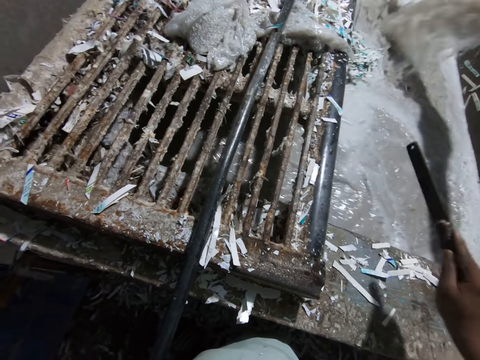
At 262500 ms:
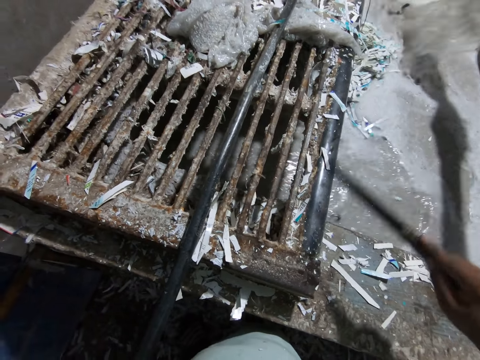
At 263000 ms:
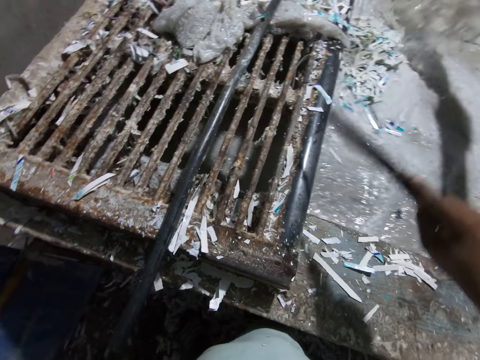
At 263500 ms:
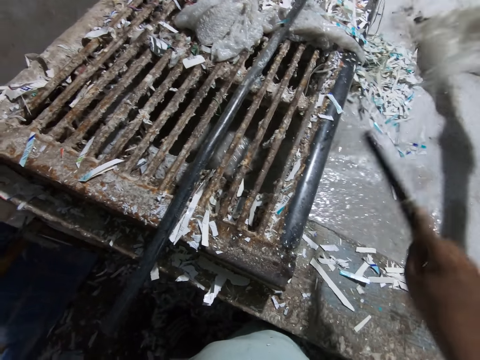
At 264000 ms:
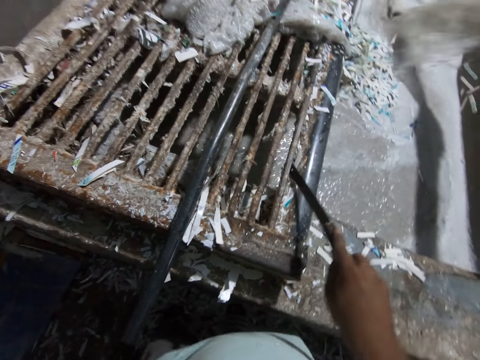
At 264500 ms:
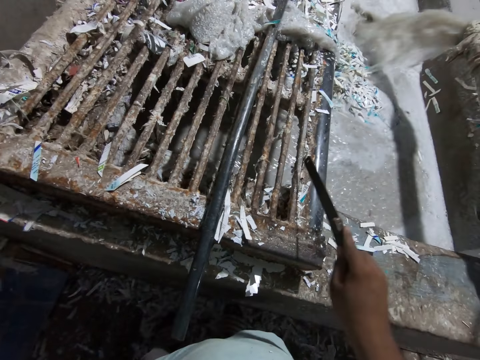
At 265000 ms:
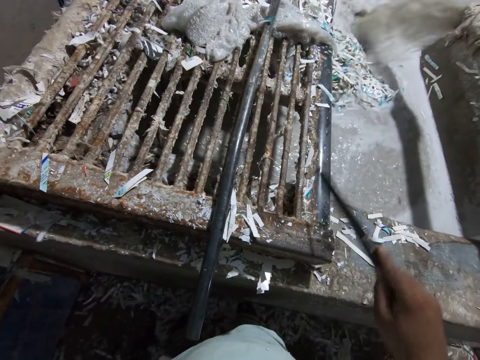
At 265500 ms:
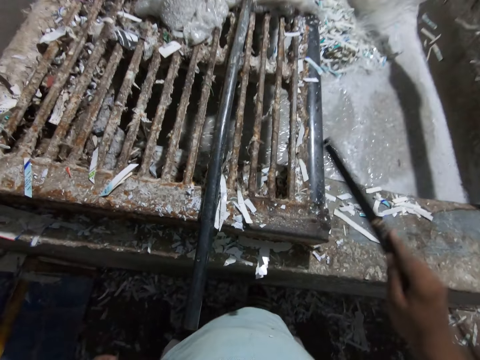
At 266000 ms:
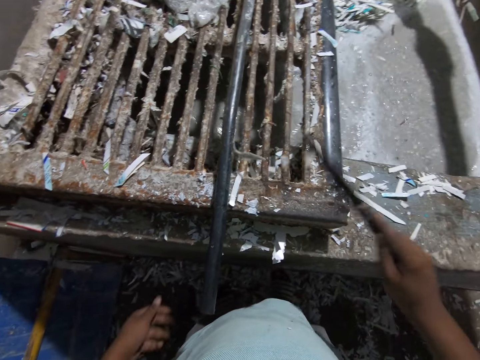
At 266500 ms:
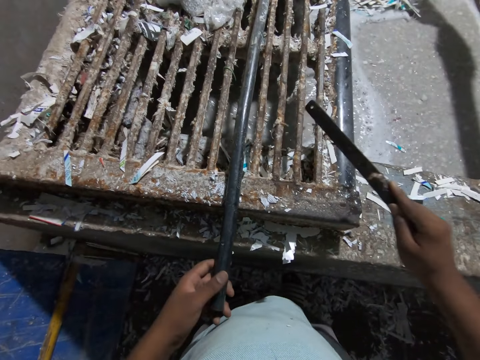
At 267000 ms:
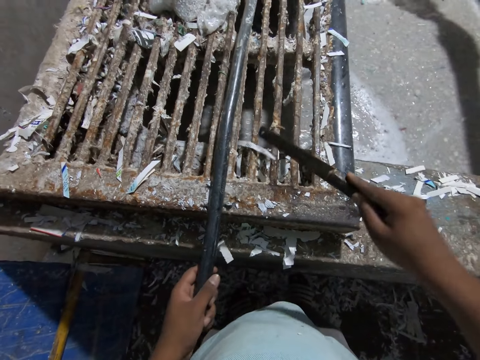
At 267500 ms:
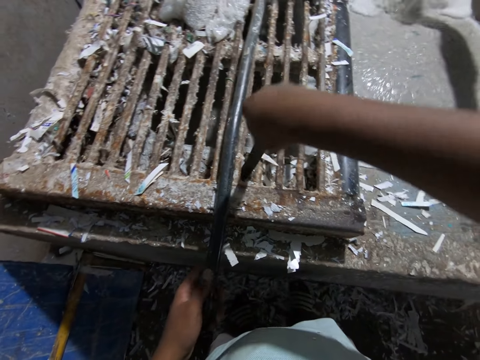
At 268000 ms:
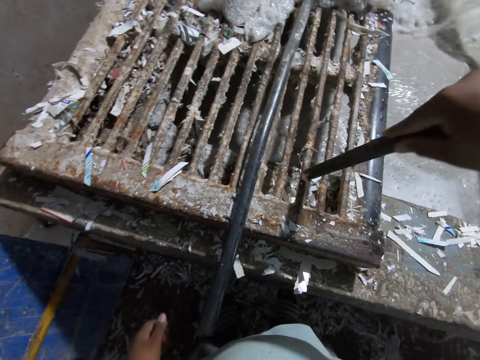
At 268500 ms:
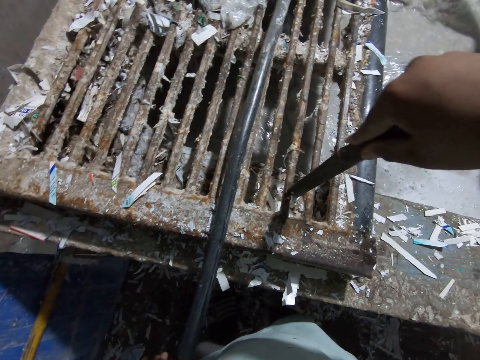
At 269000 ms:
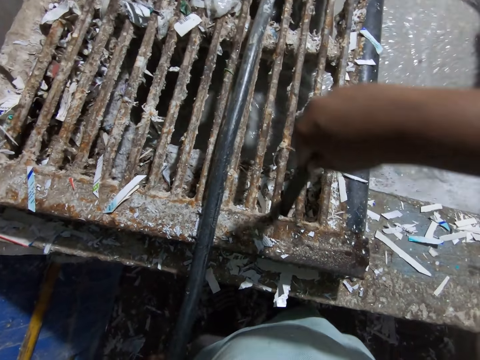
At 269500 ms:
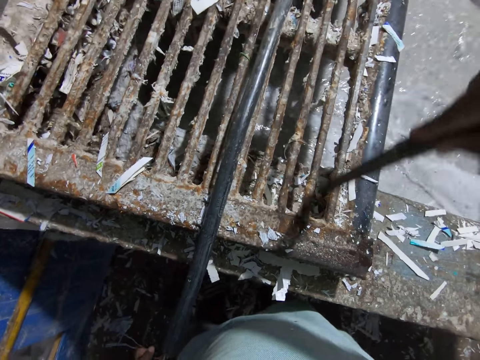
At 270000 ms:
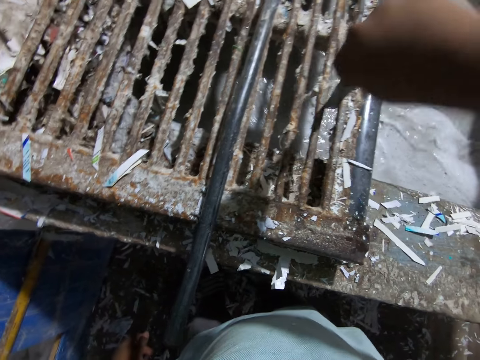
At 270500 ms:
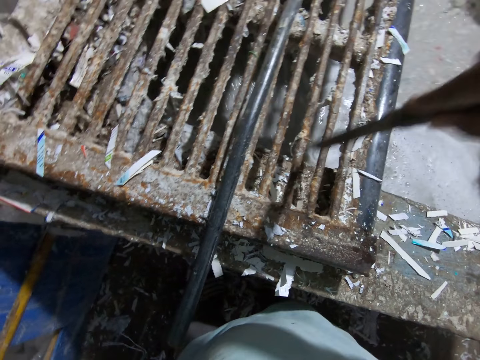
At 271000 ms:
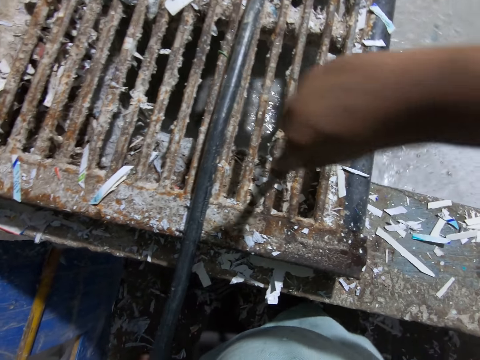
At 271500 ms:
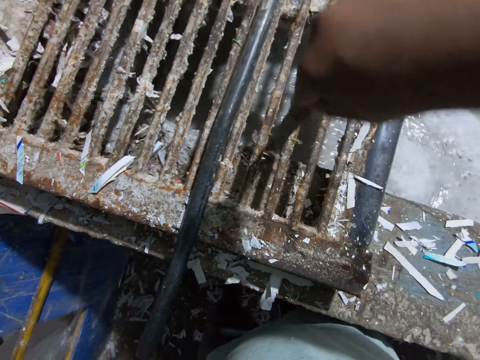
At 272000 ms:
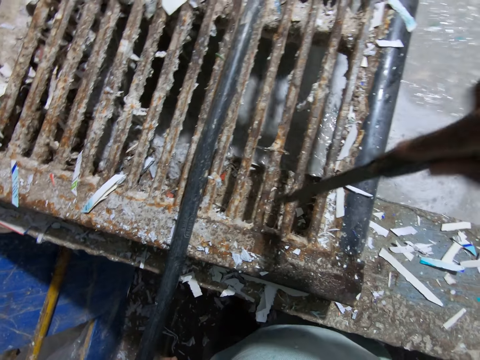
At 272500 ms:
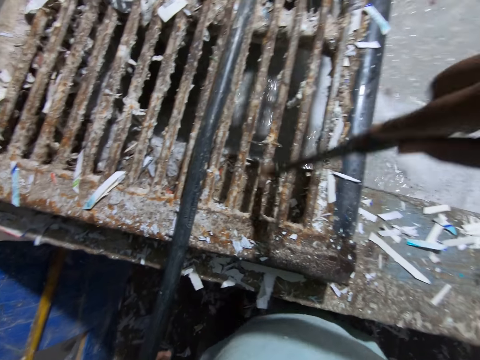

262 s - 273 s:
The camera wearer moves the hook on the pit with his left hand. He holds the hook with the left hand. He moves the papers with the knife into the solution.

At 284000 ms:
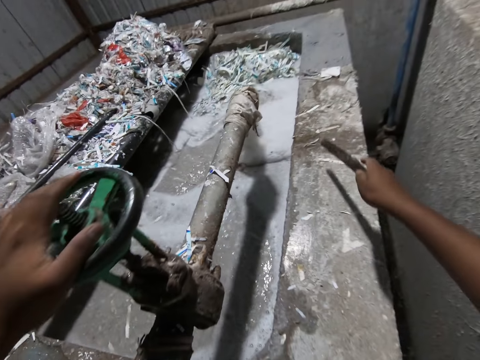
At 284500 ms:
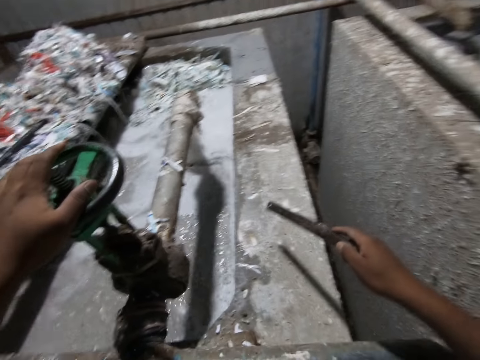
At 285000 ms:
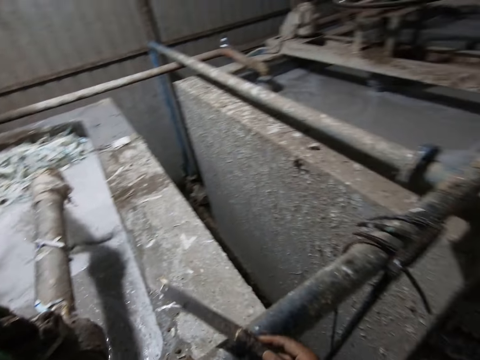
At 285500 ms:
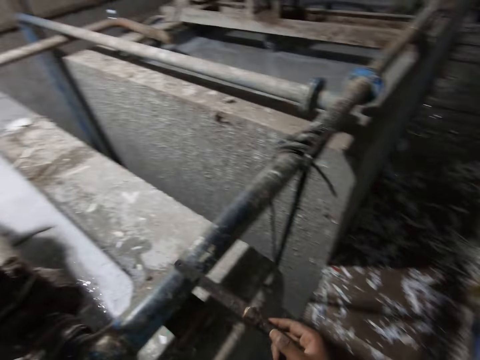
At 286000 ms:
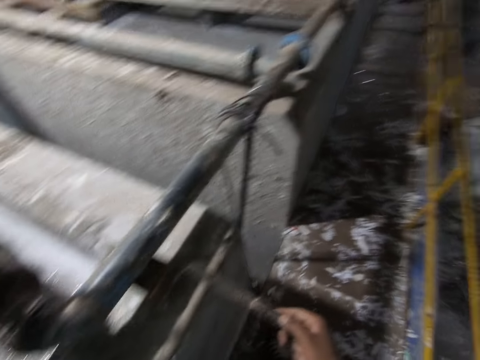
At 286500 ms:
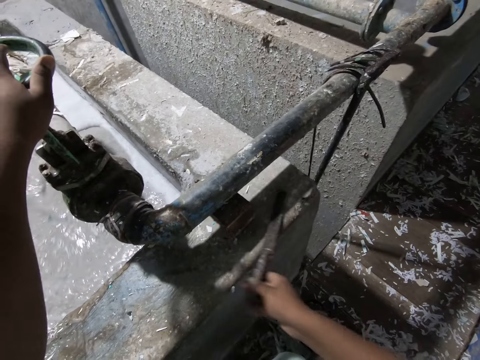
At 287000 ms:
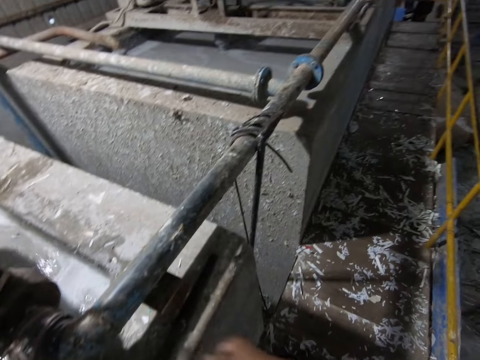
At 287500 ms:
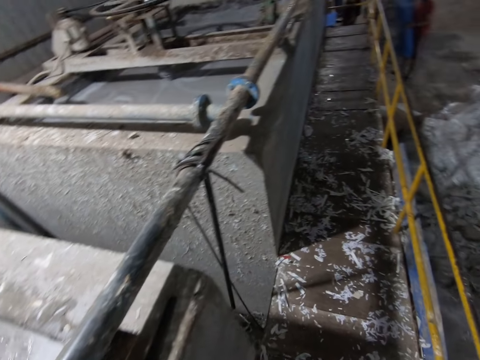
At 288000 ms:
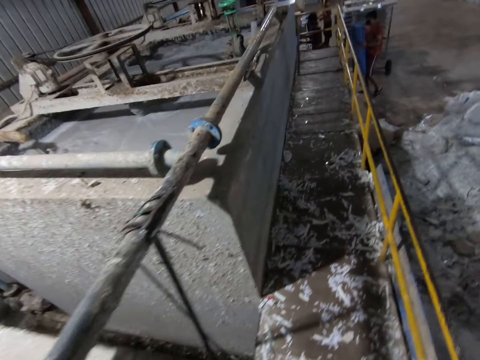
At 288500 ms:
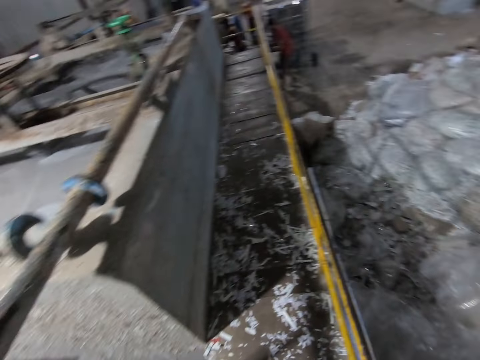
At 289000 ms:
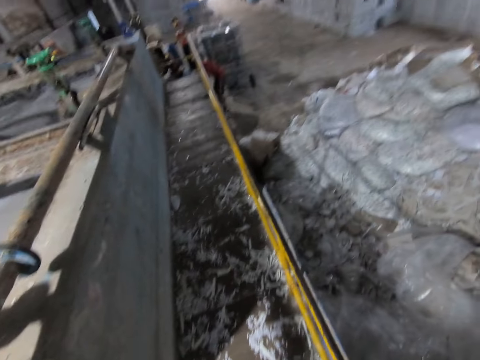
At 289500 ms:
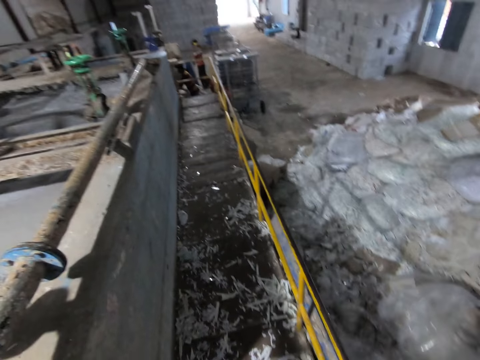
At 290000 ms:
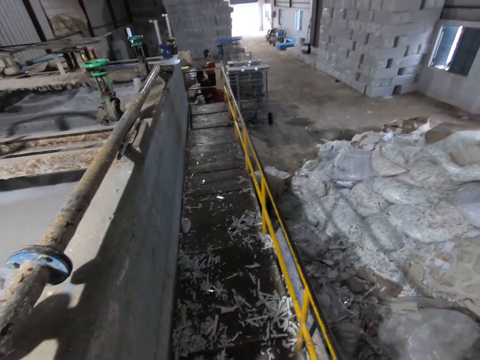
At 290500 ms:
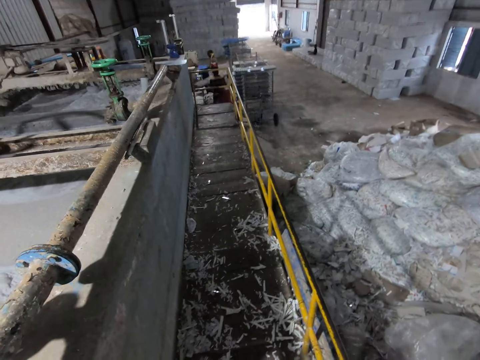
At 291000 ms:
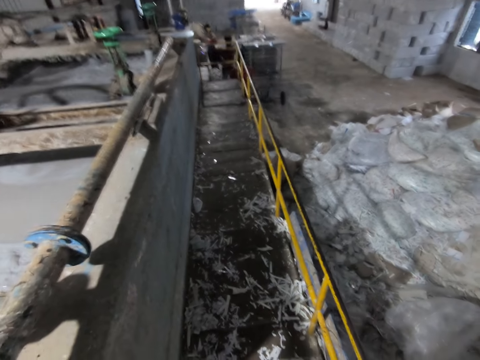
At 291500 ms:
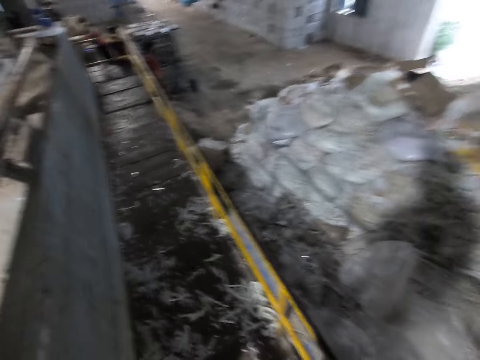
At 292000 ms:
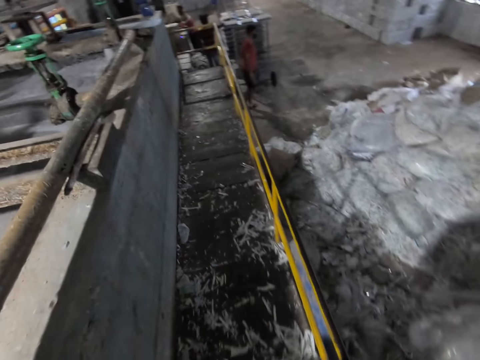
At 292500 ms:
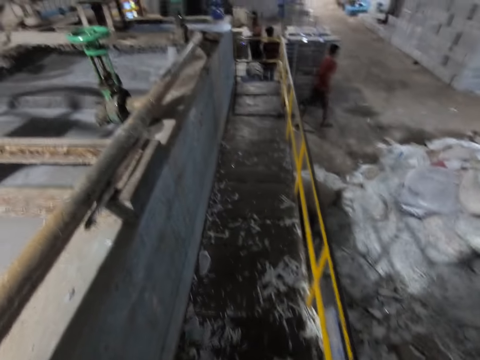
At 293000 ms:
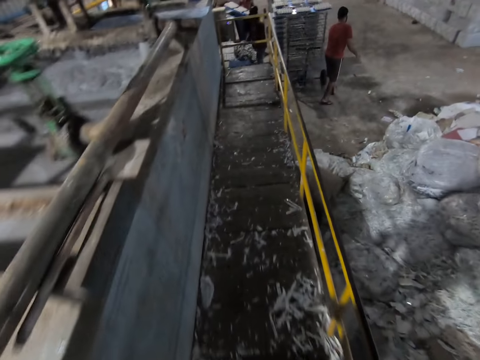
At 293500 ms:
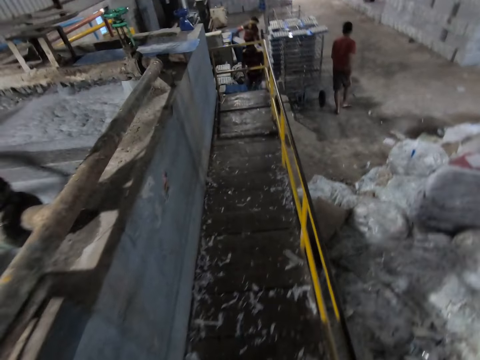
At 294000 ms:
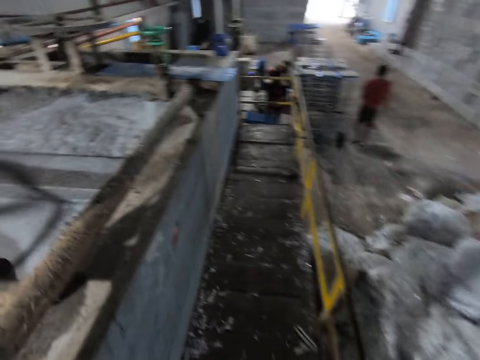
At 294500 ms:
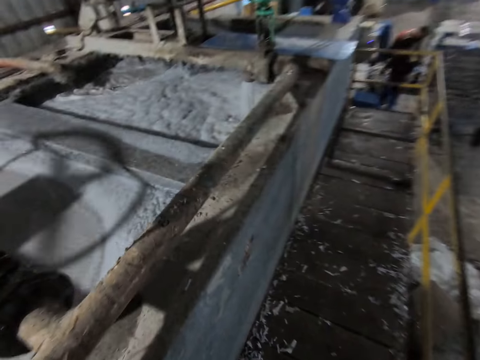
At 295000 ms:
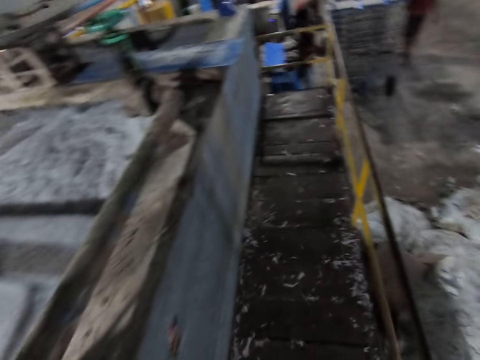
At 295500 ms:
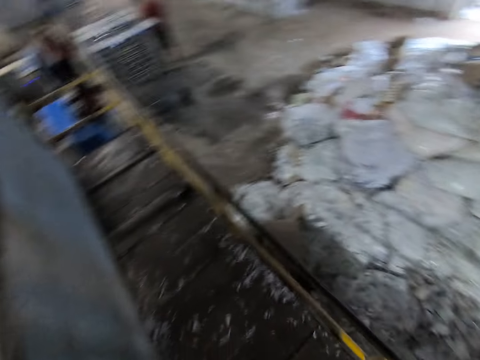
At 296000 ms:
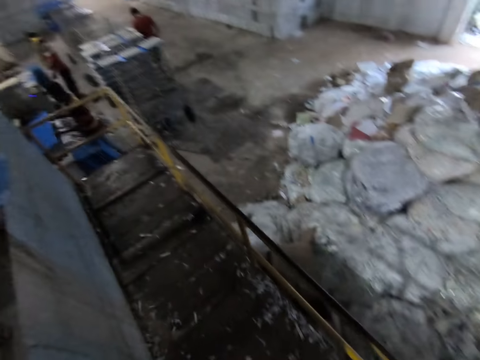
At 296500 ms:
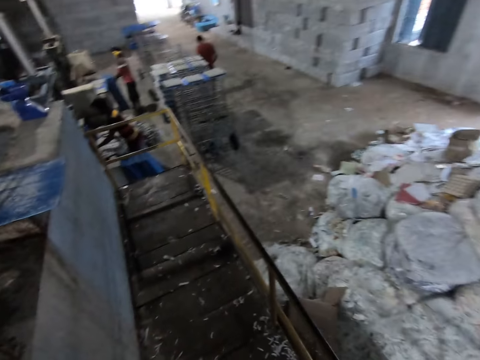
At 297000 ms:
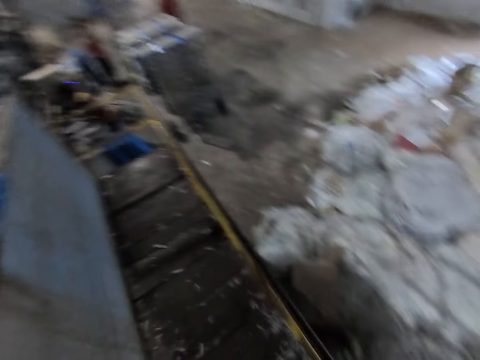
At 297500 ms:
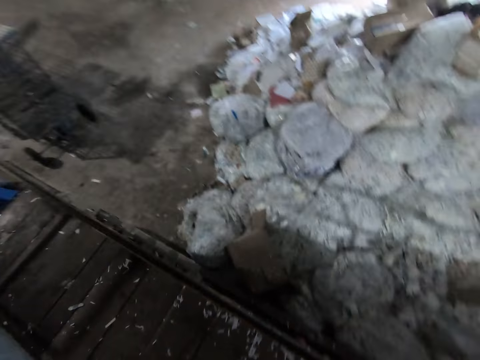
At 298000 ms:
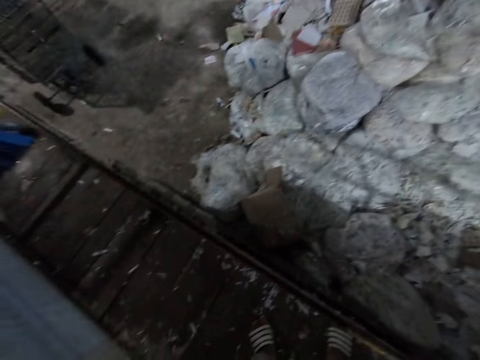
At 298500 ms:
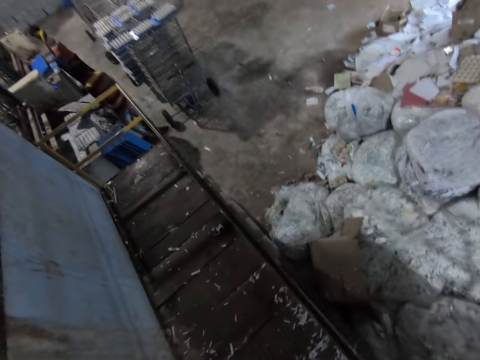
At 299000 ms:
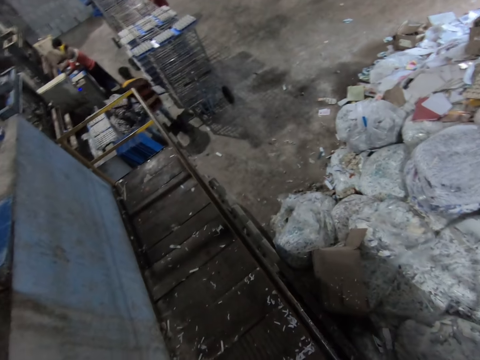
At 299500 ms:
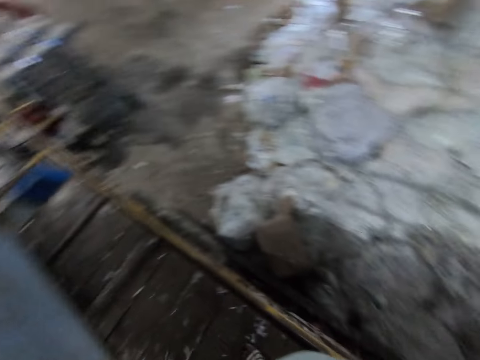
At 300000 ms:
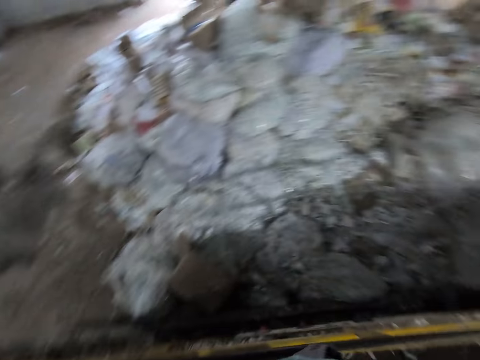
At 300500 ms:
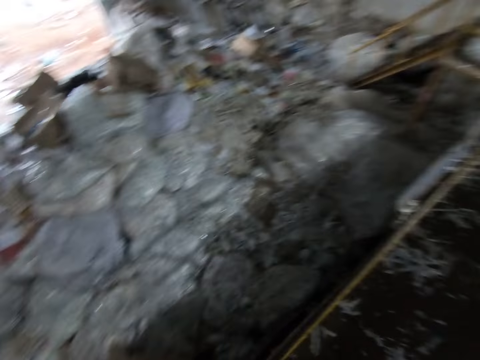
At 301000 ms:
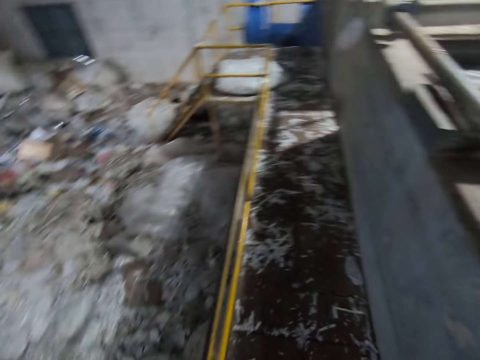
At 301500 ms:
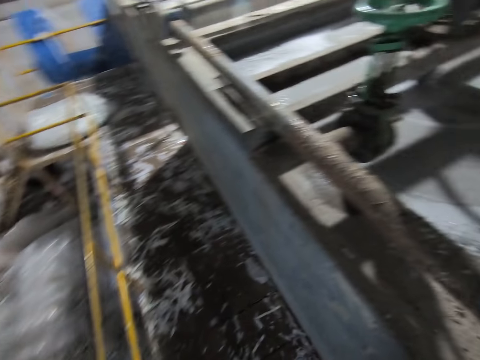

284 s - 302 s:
The camera wearer takes some steps back. He places the stick on the paper recycling machine with his right hand. A man picks egg crates from an egg crates mold machine with a plastic tray in his hands. The man places the plastic tray of egg crates on a rack with his hands. The camera wearer walks on the paper recycling machine platform. Another man picks egg crates from the egg crates mold machine with a plastic tray in his hands. A third man walks away from the egg crates mold machine. The second man places the plastic tray of egg crates on the rack with his hands. The first man picks a plastic tray from the floor with his left hand. The camera wearer talks to the third man. He stares around the factory. The first man picks egg crates from the egg crates mold machine with the plastic tray in his hands. The first man places the plastic tray of egg crates on the rack with his hands. The second man picks egg crates from the egg crates mold machine with a plastic tray in his hands.
